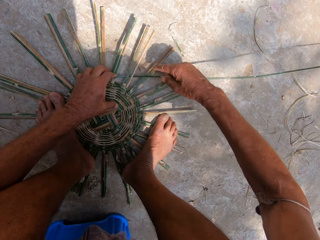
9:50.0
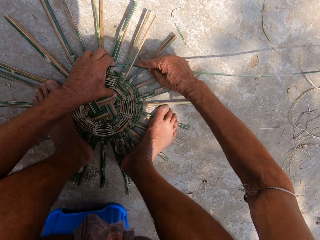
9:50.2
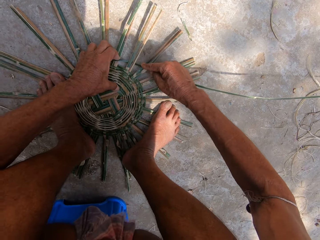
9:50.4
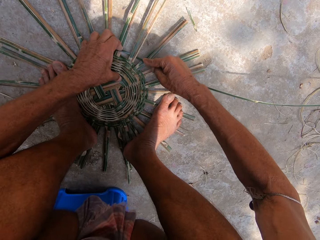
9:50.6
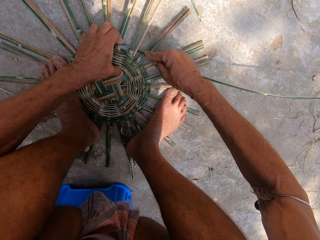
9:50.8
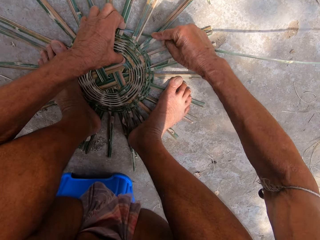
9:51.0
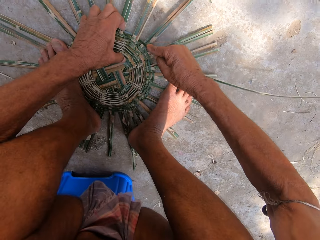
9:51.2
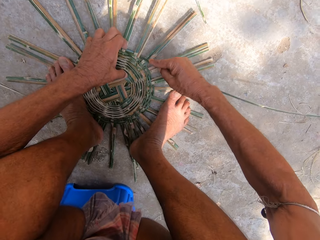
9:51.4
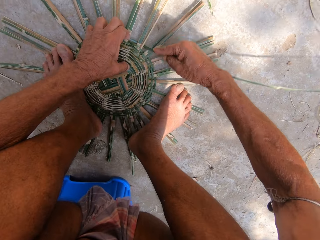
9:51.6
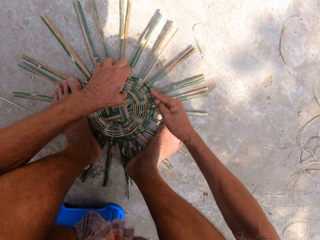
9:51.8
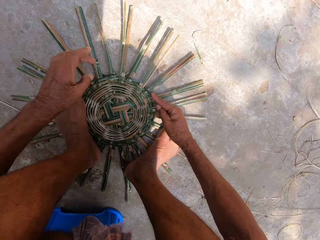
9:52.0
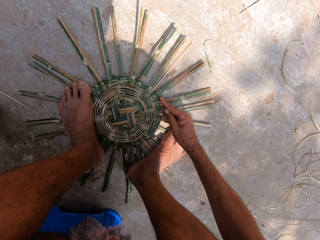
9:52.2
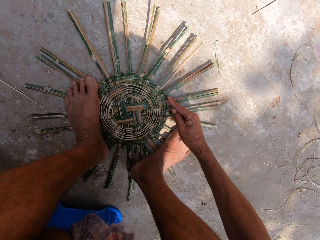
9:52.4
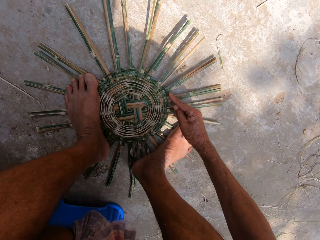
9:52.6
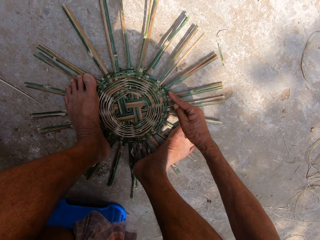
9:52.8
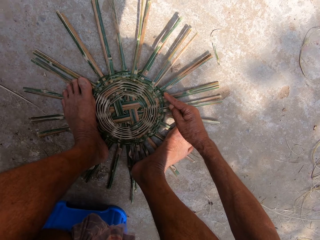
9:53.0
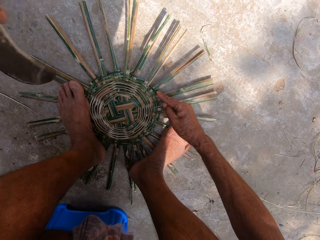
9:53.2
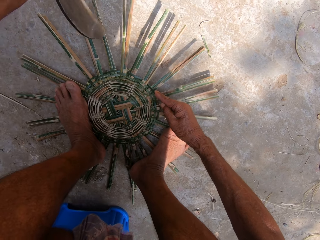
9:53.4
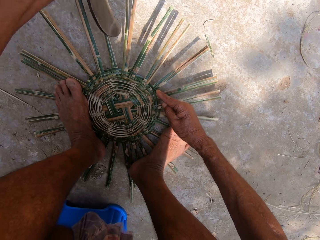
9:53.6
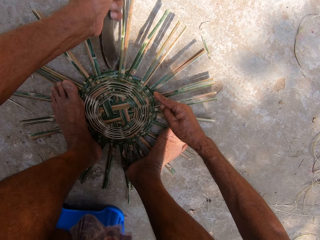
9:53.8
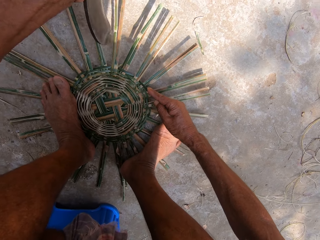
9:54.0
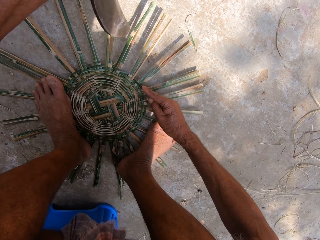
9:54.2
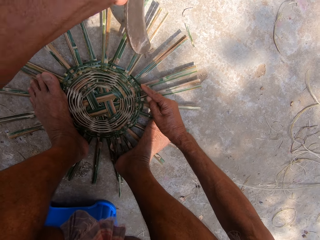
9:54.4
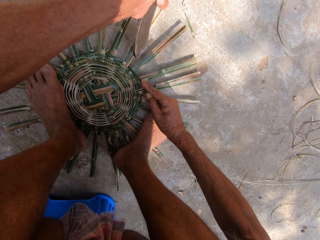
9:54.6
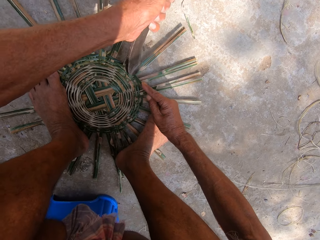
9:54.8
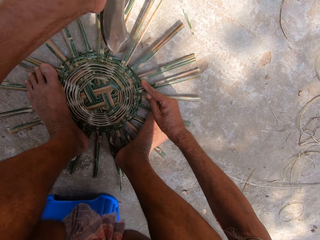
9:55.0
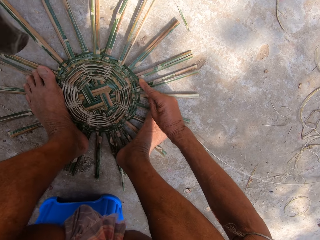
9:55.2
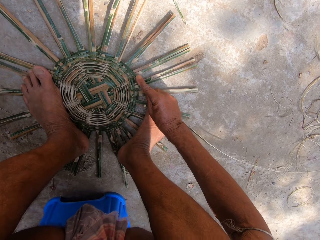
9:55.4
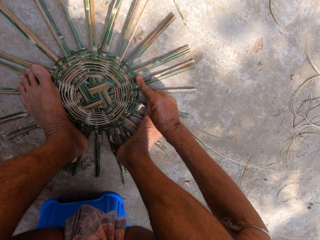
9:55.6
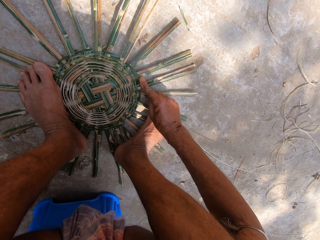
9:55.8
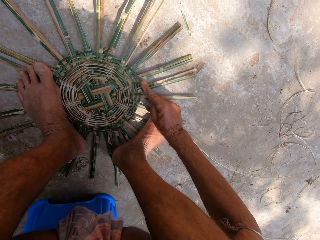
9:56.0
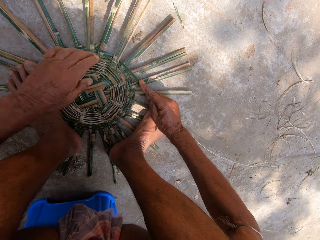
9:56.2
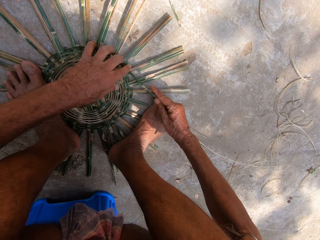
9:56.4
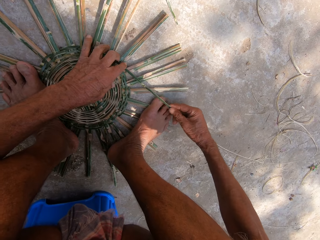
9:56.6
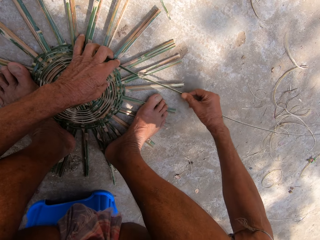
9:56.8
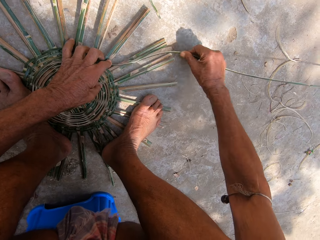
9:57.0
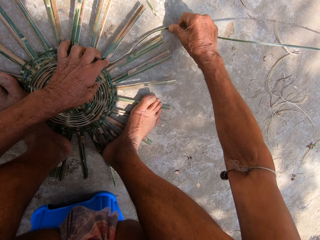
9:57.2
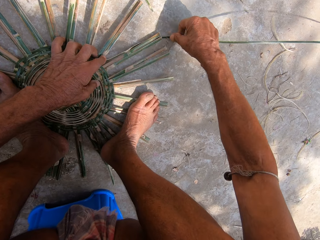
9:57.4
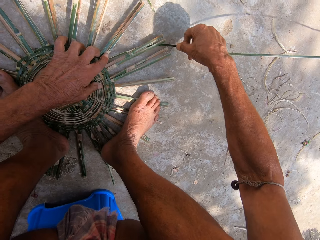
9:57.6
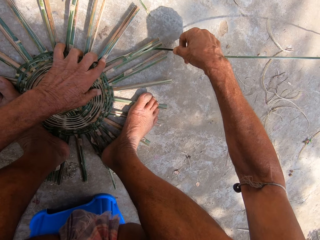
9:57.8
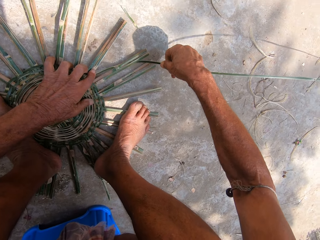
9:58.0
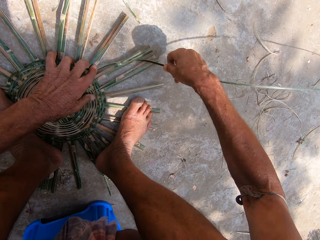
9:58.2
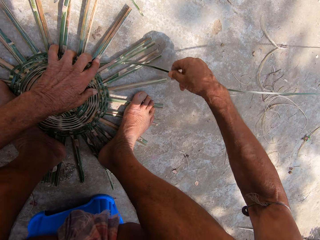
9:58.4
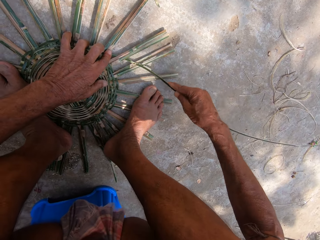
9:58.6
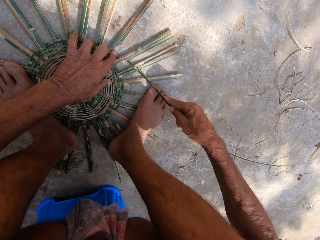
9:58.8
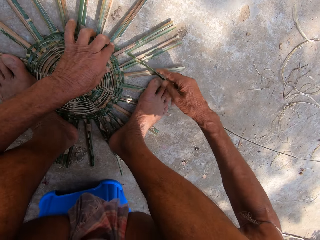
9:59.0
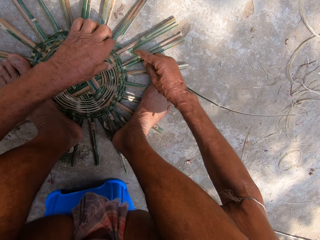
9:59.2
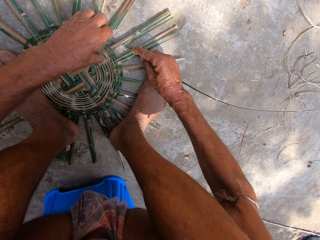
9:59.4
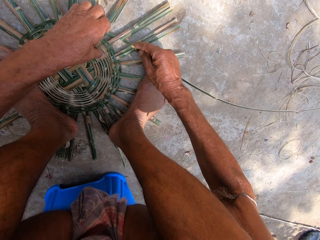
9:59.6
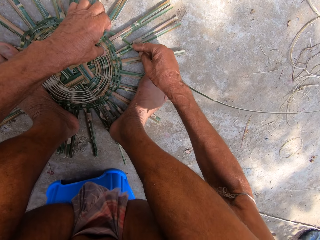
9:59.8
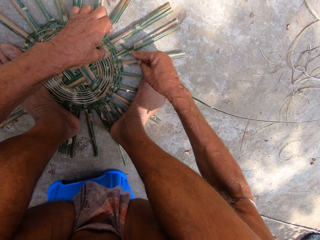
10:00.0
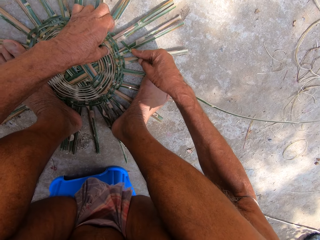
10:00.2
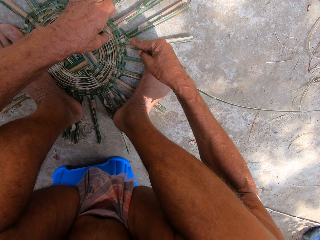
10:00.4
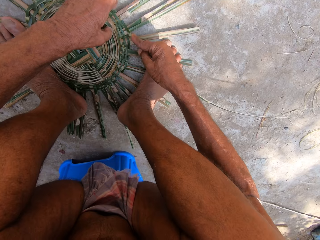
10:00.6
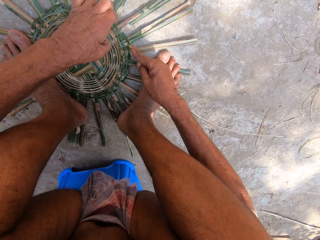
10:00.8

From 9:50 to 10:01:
The camera wearer inserts a reed. He weaves. He hits the basket on the floor with the sickle or machete in his left hand. He picks up the machete. He drops the machete. He weaves the basket on the floor with the bamboo strip in his hands. He inserts the reed.

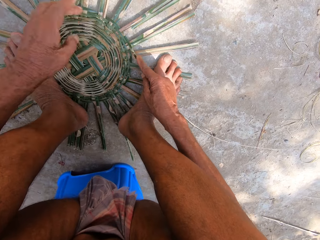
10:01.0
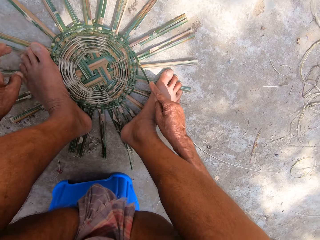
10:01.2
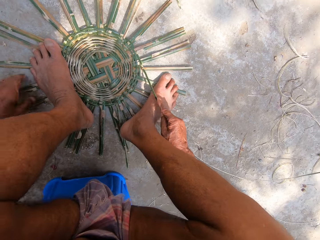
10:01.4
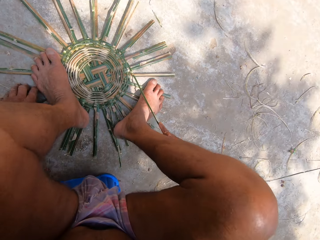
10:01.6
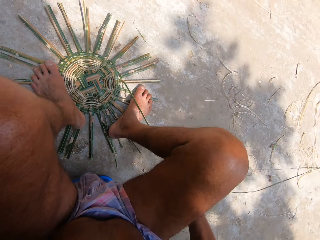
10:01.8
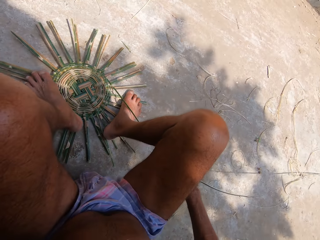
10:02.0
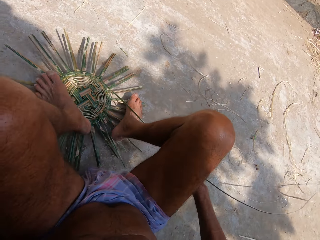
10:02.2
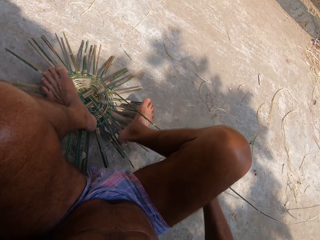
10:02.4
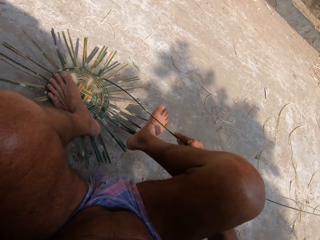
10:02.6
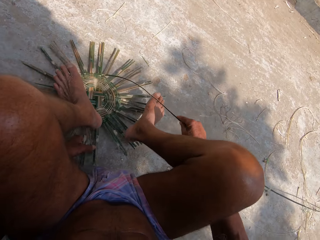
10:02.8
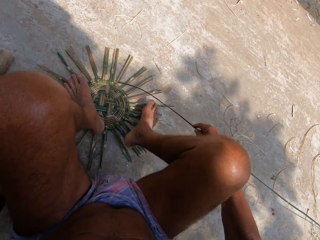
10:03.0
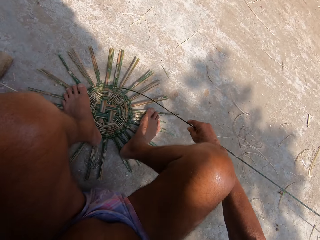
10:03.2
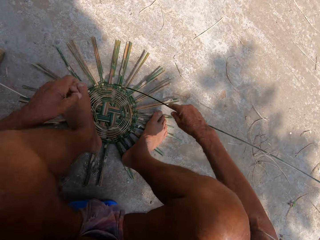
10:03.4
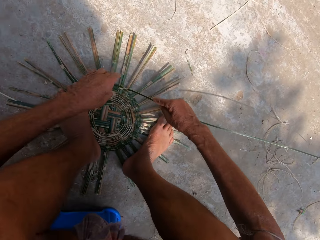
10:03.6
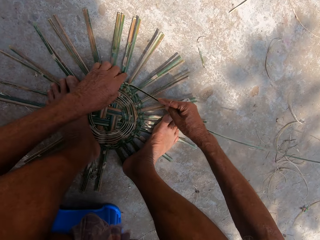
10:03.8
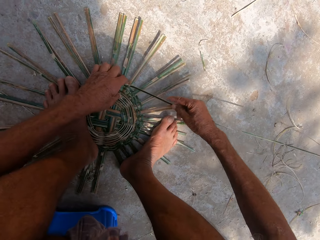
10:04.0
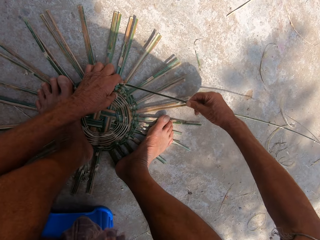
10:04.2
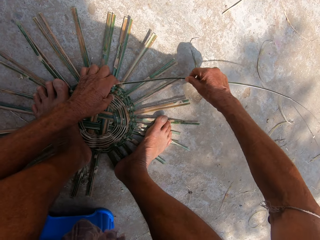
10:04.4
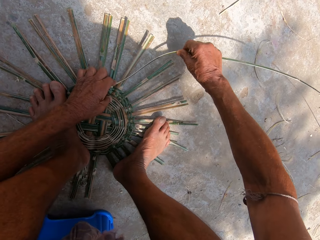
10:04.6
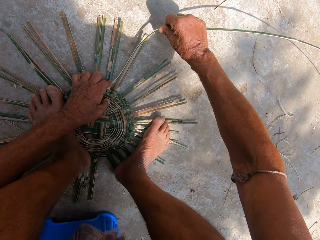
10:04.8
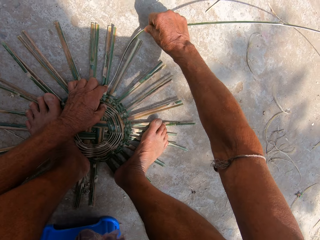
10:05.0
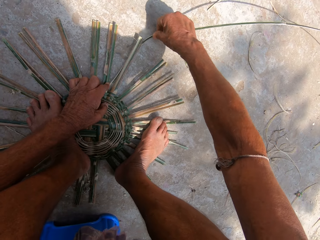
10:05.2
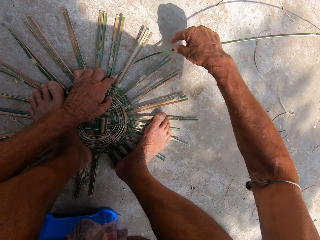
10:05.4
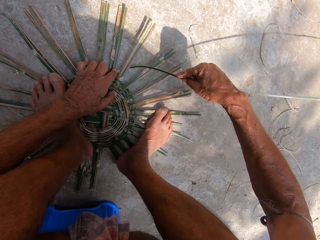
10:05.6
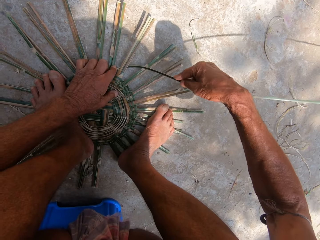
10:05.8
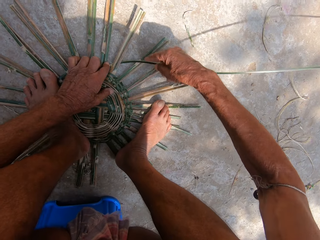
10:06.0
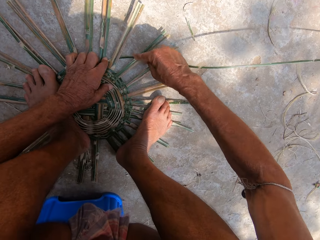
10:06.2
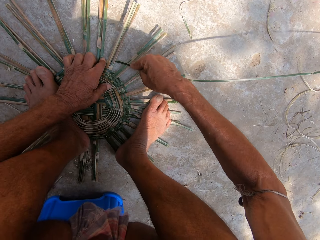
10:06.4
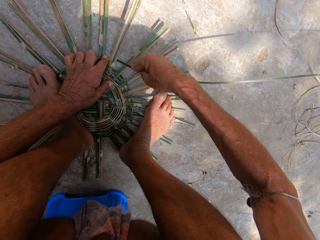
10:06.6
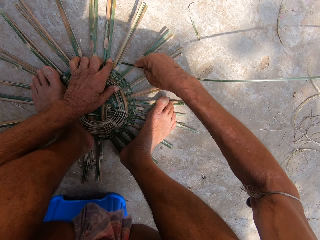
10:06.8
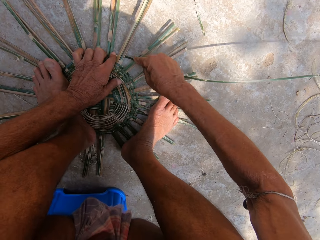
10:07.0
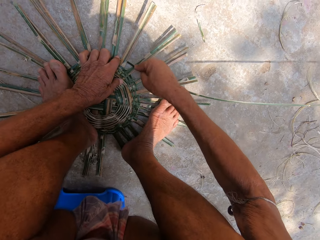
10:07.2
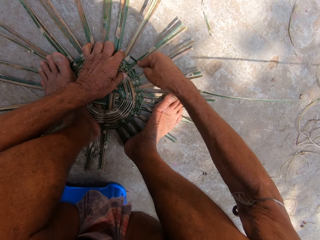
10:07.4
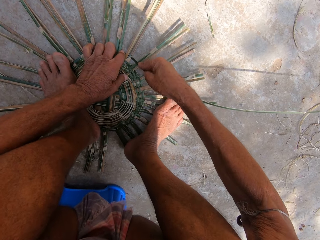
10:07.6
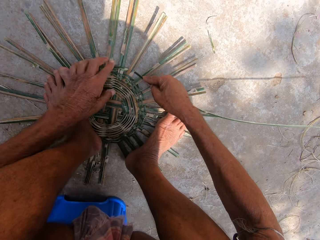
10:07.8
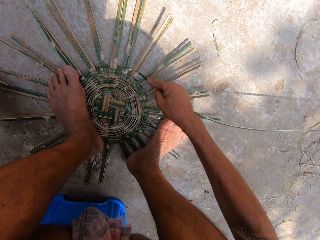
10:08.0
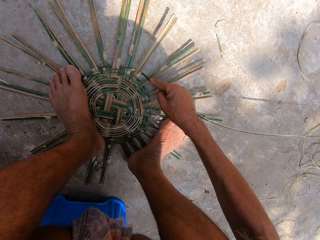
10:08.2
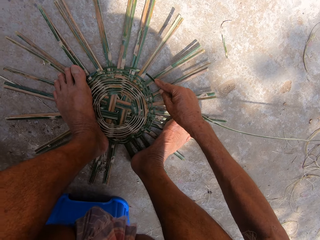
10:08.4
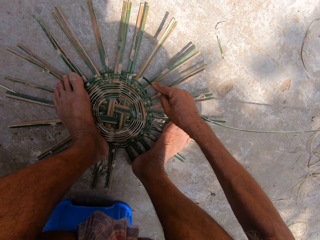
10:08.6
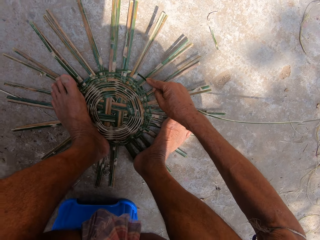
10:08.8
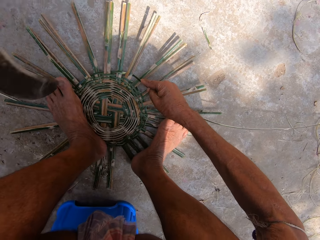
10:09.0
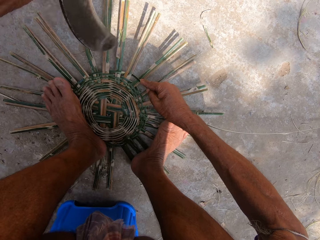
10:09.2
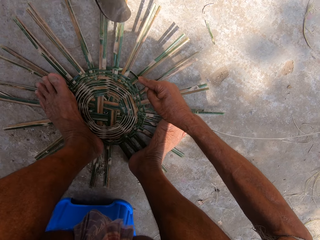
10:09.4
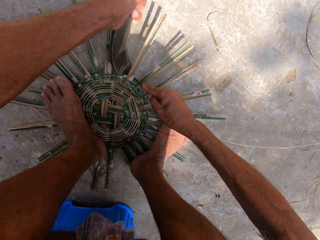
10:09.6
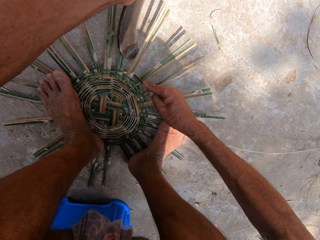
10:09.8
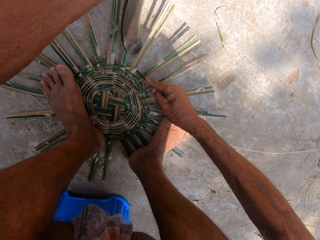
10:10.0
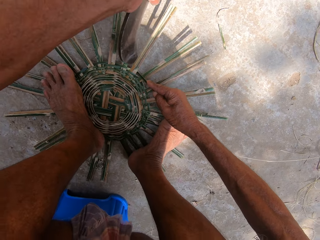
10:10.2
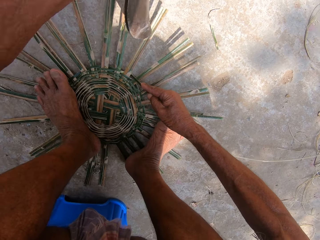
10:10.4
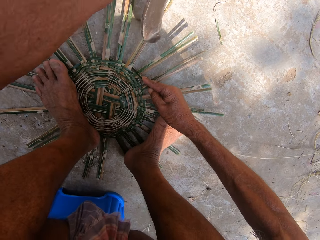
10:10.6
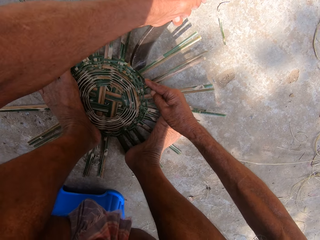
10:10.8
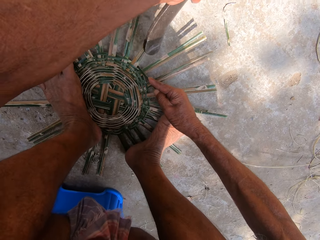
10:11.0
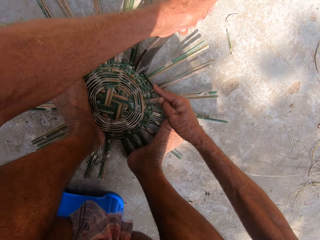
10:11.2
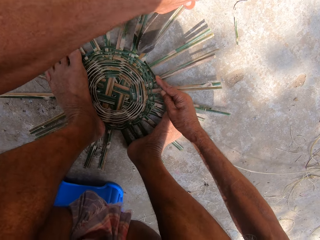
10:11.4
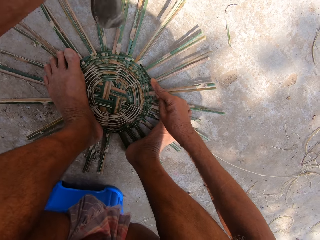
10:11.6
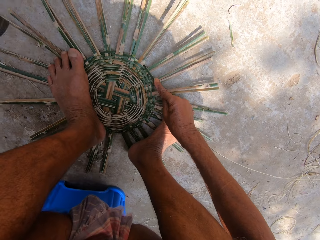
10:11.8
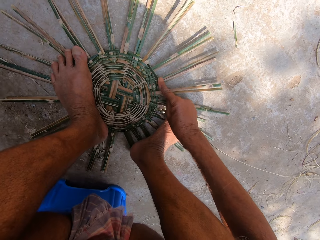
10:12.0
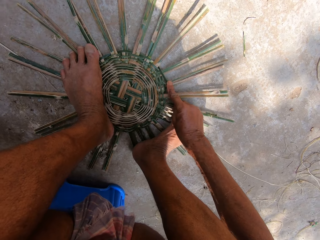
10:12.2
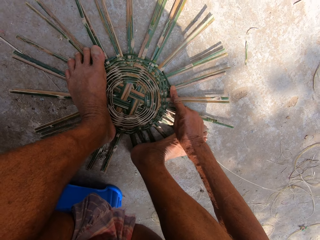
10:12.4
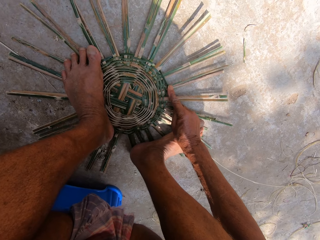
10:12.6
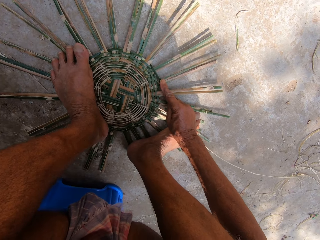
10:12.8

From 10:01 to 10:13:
The camera wearer adjusts the basket on the floor with his left hand. He steps on the basket on the floor with his legs. He weaves the basket on the floor with the bamboo strip in his hands. He inserts a reed. He picks up a machete or sickle. He hits the basket on the floor with the sickle in his left hand.
